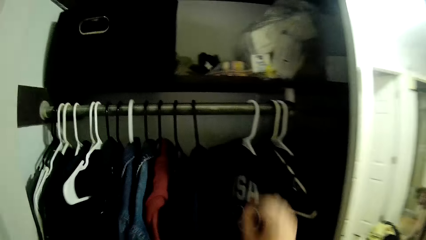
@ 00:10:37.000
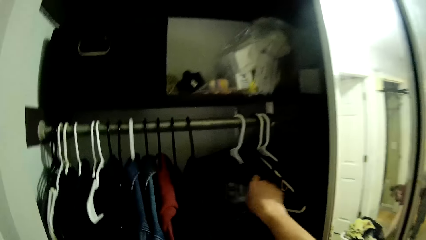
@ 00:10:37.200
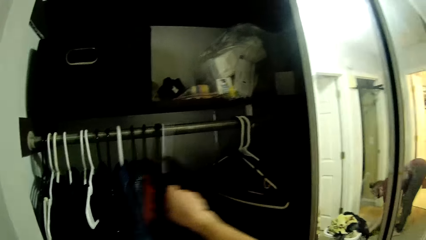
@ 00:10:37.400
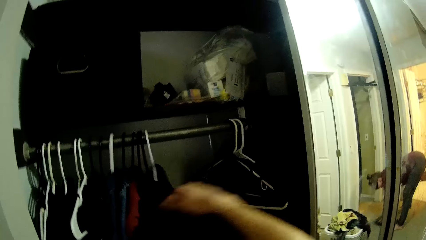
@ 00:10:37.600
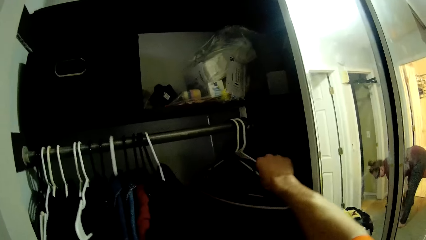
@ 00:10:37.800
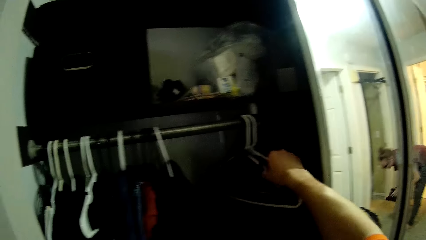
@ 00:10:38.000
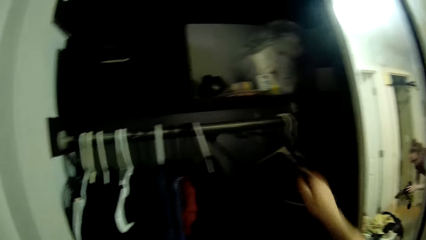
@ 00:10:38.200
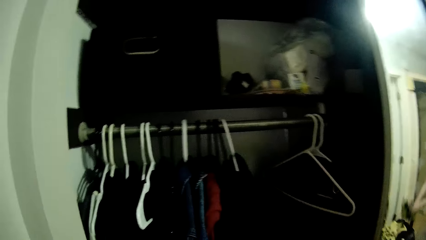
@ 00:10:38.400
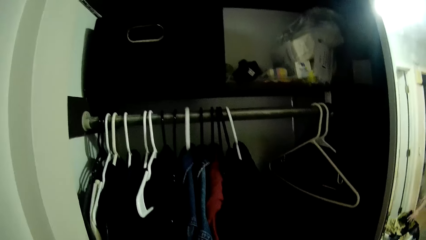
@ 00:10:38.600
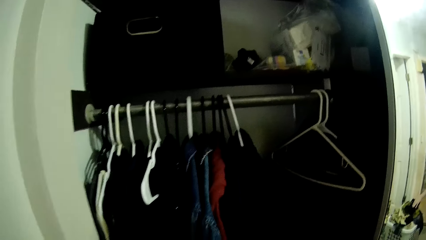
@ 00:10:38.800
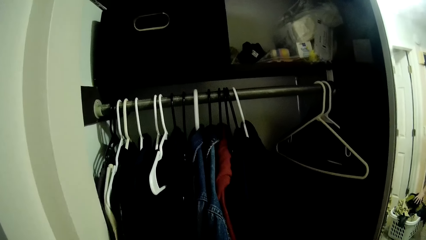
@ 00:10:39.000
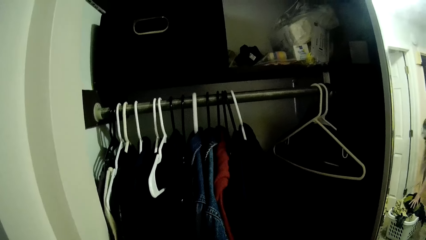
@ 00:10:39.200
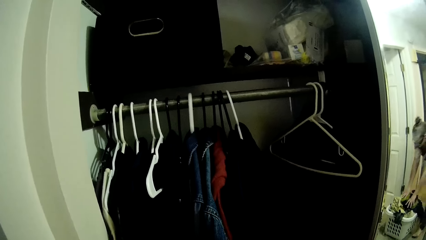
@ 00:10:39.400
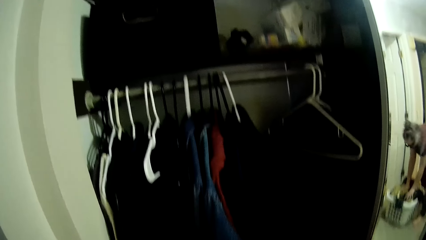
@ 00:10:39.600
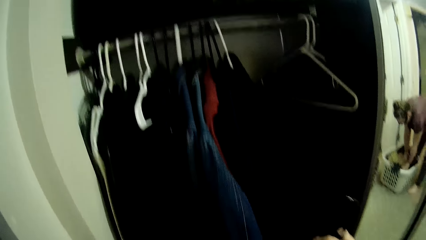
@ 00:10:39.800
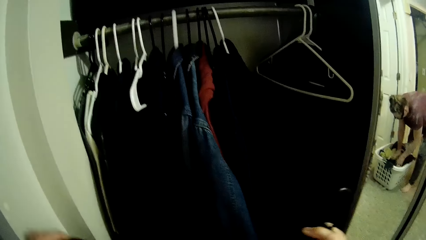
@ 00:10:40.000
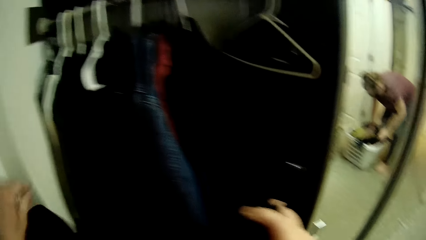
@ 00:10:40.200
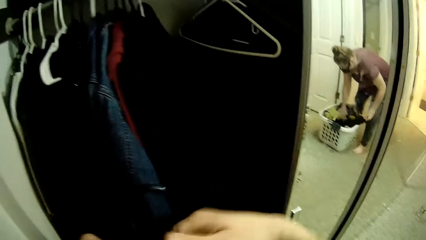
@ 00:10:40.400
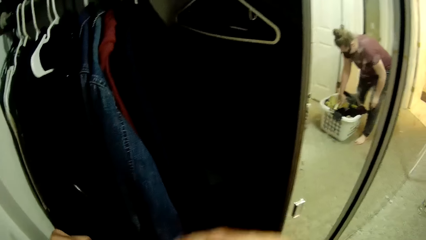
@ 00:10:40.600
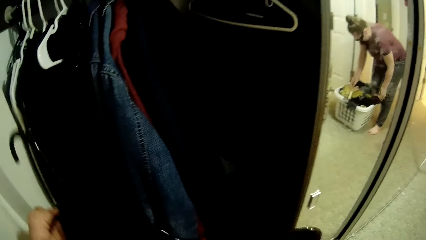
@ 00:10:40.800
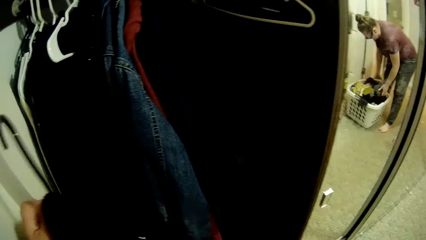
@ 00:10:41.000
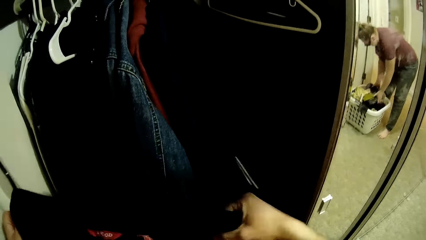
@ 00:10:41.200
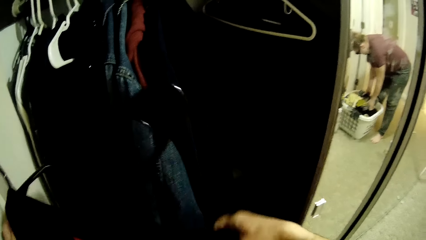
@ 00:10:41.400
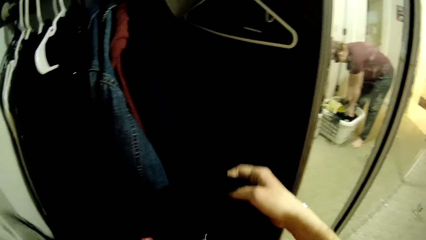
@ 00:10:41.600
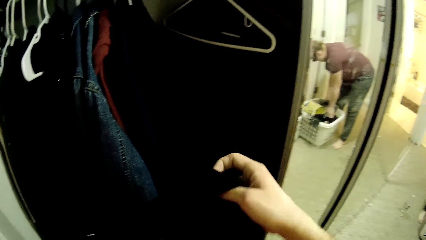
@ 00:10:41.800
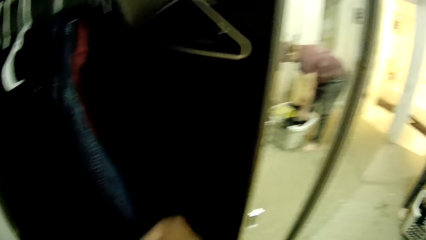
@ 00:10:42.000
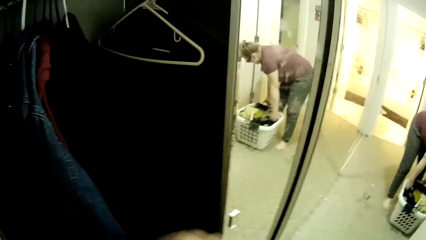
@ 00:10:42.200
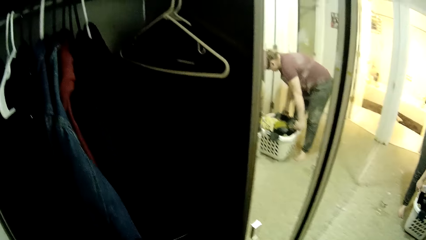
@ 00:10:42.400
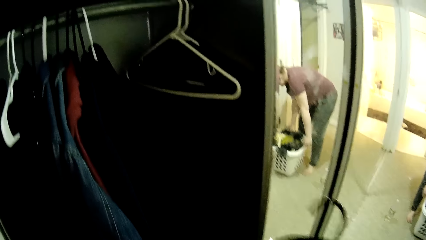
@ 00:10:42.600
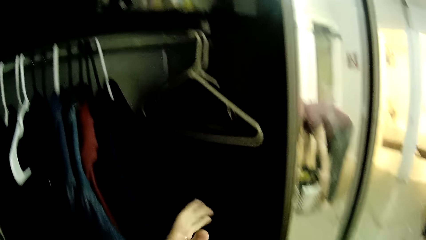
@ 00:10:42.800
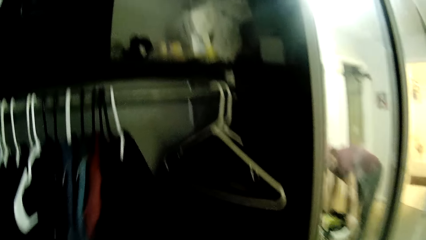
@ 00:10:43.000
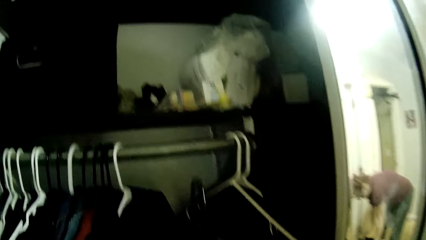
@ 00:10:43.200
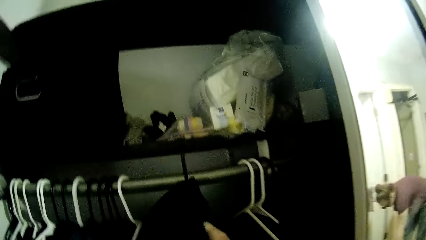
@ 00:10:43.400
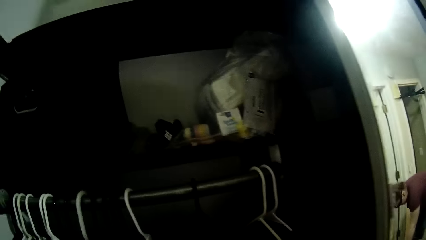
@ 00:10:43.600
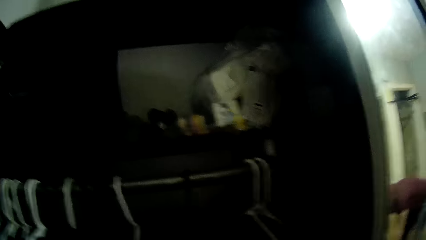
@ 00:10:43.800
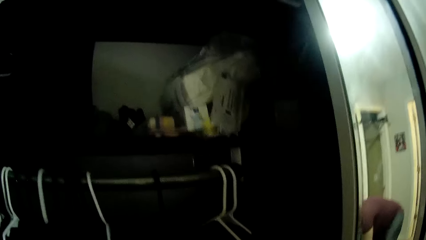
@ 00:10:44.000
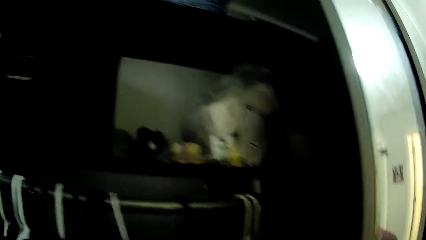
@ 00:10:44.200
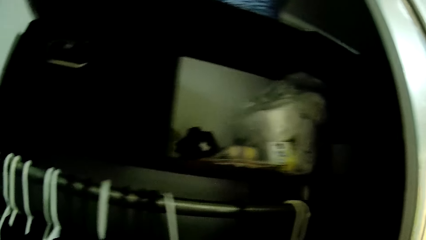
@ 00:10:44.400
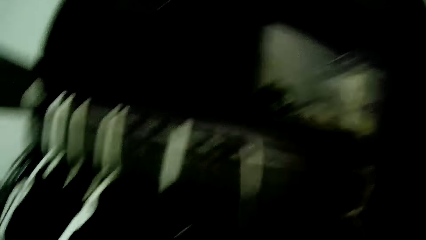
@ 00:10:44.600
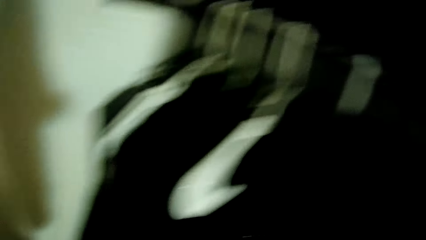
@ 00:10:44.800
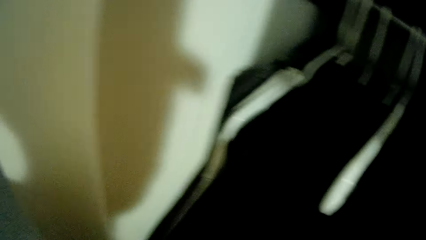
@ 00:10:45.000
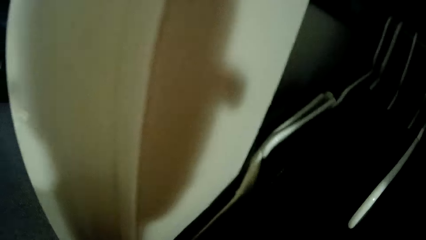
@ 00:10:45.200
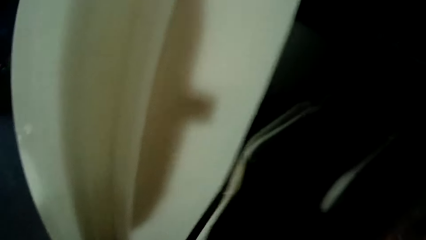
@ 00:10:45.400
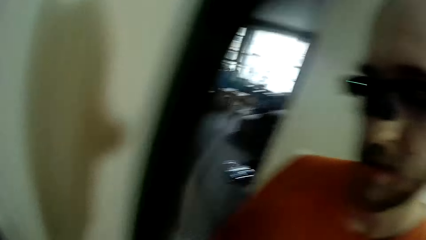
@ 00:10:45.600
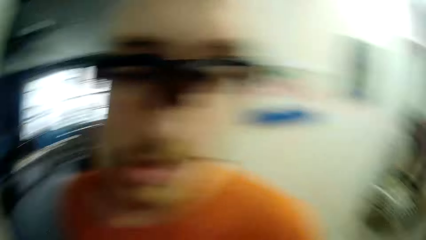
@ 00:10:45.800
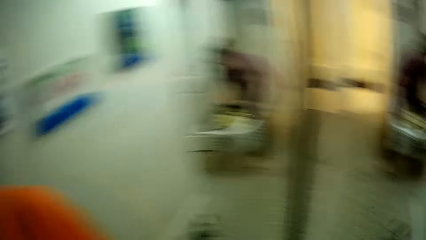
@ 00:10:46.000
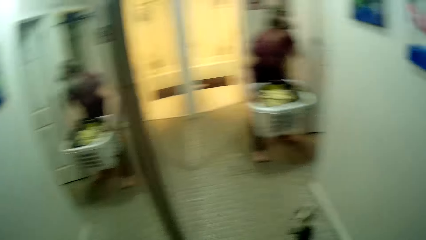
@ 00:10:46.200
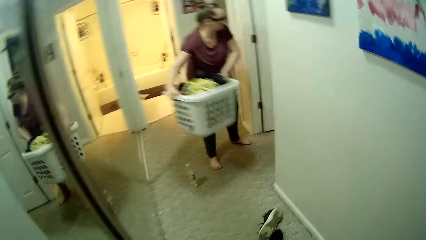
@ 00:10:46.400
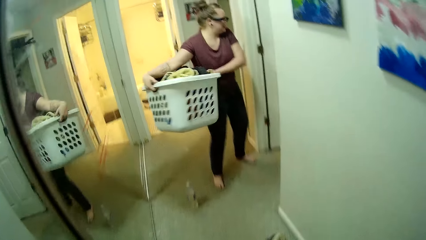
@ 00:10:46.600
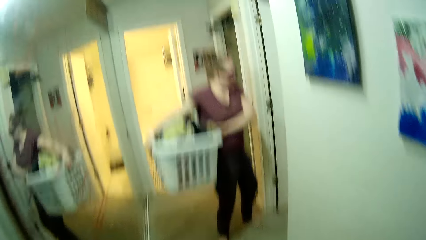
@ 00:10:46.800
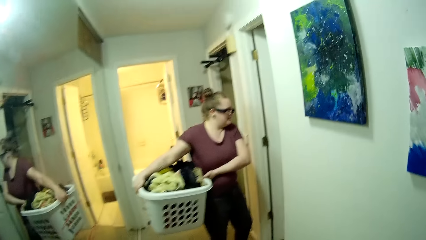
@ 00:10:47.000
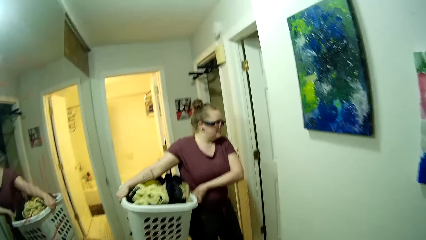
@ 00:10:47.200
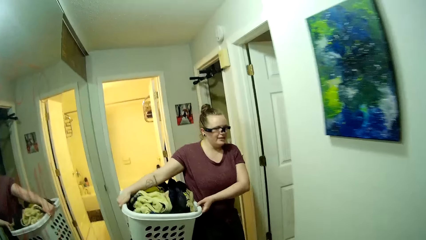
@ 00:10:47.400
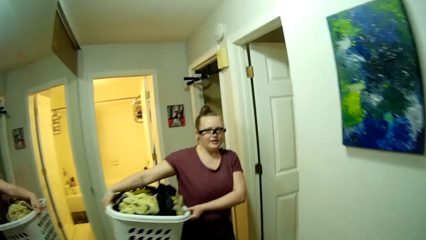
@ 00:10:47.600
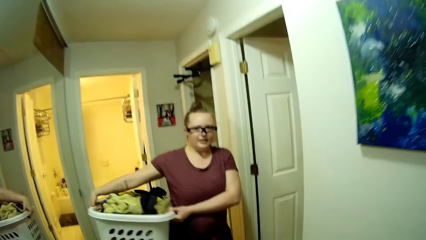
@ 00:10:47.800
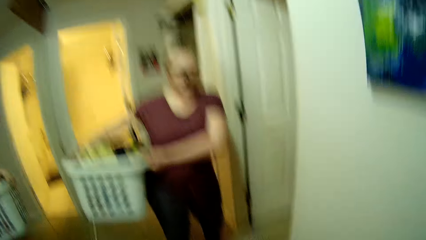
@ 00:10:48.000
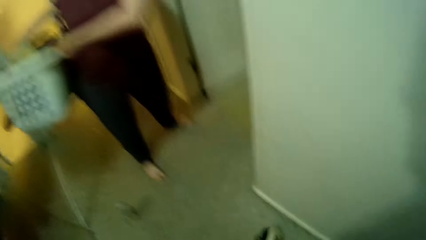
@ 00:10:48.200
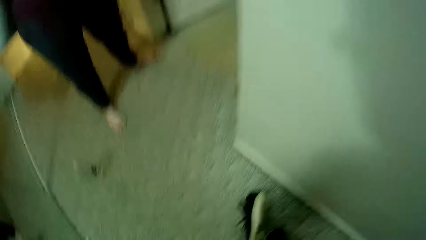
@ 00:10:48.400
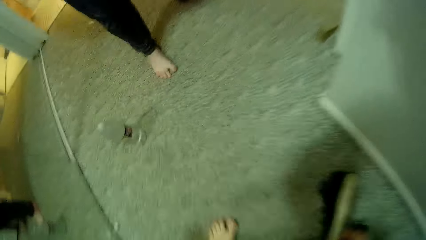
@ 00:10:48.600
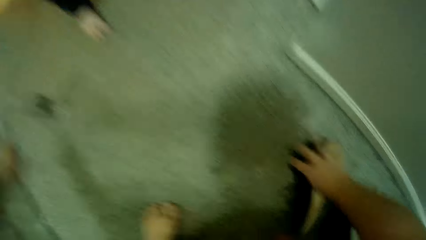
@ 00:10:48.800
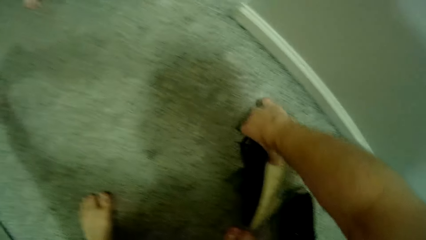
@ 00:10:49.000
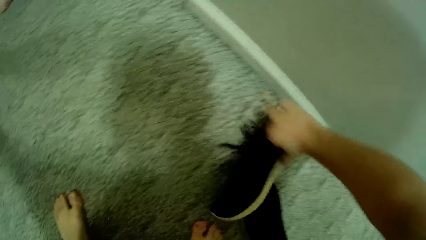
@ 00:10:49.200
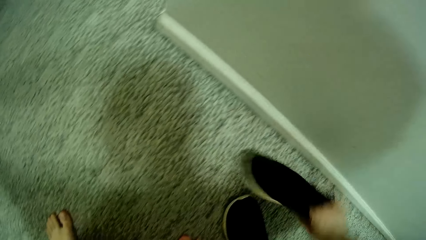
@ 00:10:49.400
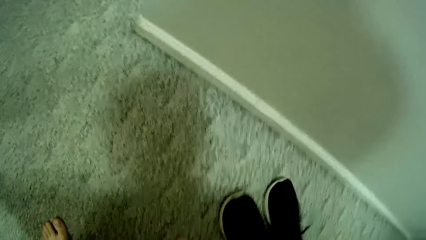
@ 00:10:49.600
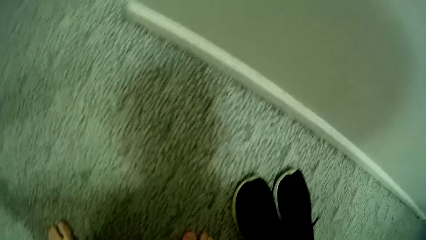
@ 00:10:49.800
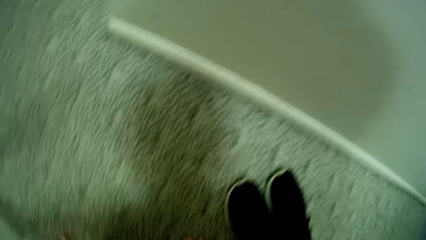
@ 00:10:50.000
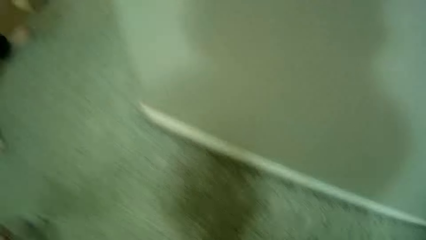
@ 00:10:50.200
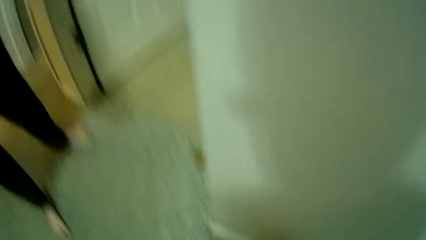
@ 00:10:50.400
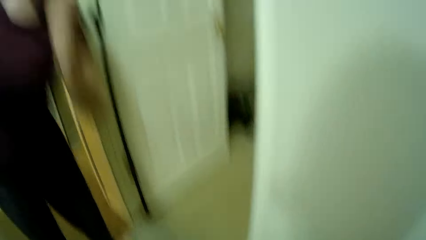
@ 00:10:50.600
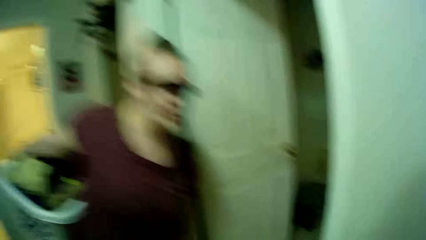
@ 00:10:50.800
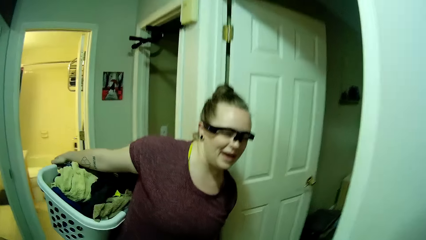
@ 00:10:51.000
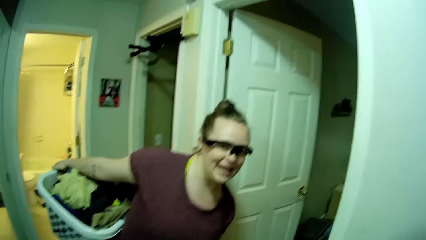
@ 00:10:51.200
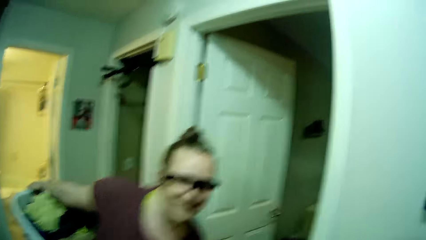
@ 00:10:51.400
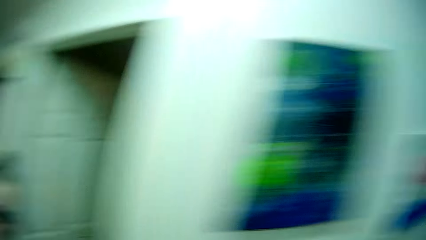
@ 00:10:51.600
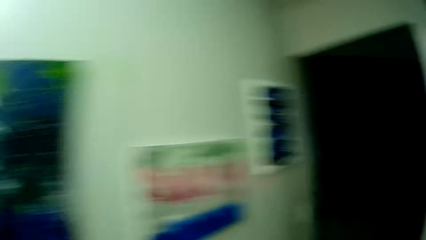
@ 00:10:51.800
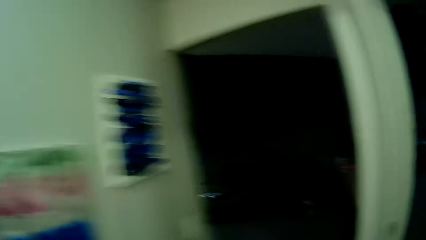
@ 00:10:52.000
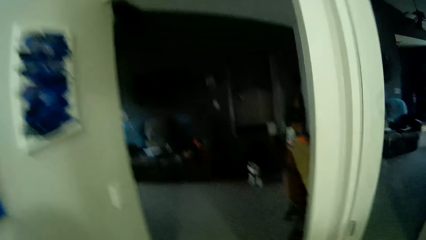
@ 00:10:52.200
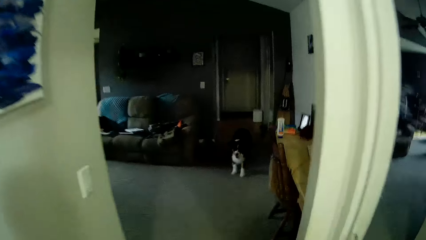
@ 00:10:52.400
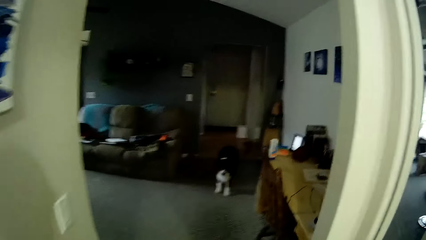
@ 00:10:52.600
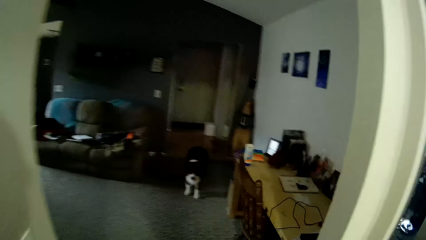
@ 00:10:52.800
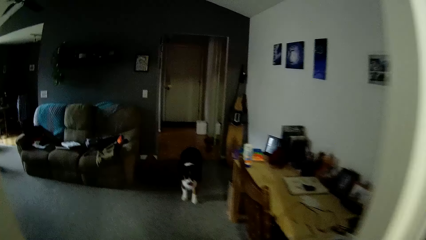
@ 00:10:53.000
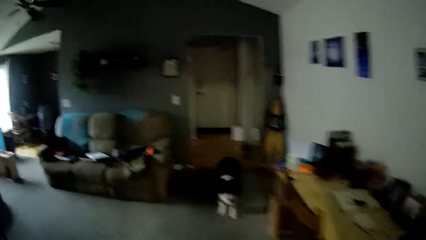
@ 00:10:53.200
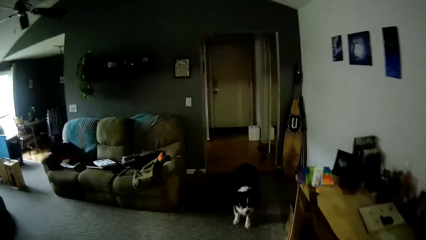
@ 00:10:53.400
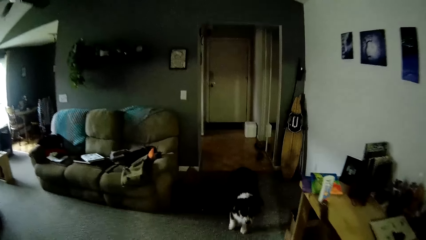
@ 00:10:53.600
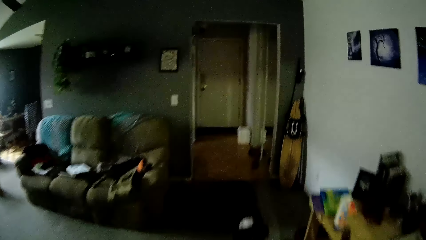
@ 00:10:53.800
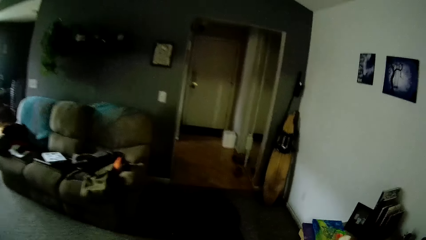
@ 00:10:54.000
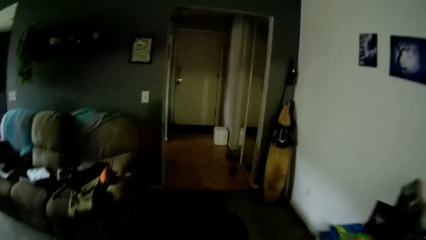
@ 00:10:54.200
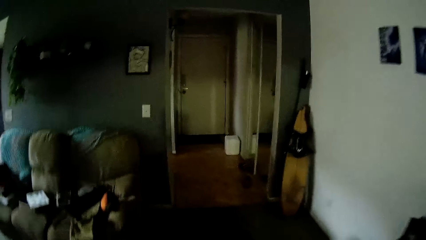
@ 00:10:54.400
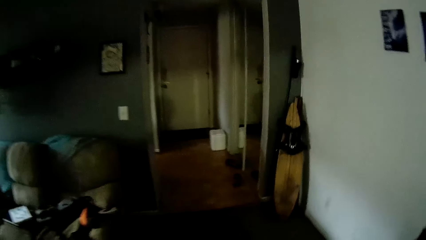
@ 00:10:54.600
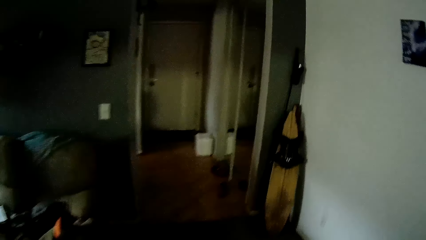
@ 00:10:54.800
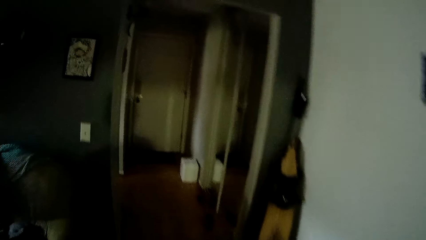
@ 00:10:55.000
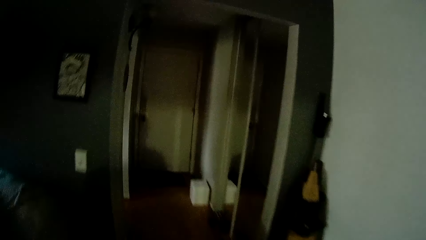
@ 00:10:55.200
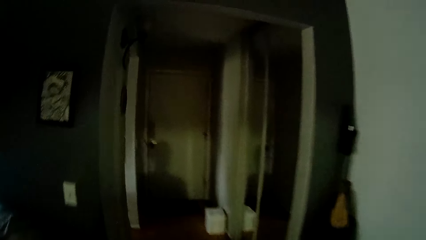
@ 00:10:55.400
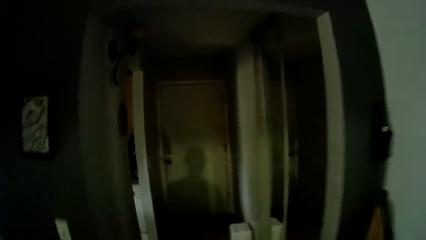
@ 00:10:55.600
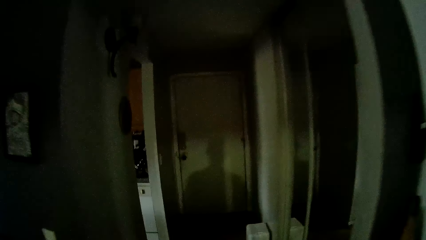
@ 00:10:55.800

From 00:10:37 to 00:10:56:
The camera wearer moves a T-shirt in a wardrobe with his right hand. He picks up a hanger from the wardrobe with his right hand. The woman pushes in a cloth pile in the basket with both hands. The camera wearer puts the T-shirt on the hanger from the wardrobe with both hands. He hooks the hanger. He places the hanger with the T-shirt in the wardrobe with his right hand. He walks. The woman carries the basket with the cloth pile with both hands. The camera wearer moves a sneaker on the floor with his right hand. He talks to the woman. He walks into the bedroom from the corridor.
